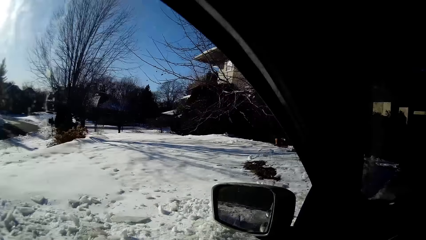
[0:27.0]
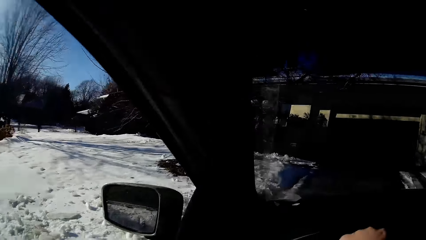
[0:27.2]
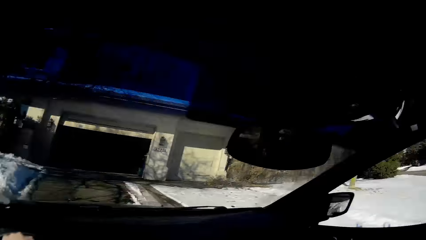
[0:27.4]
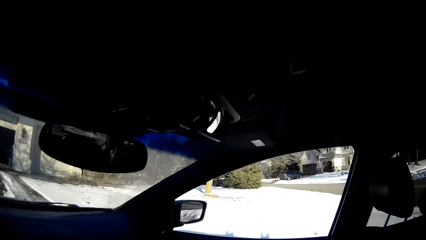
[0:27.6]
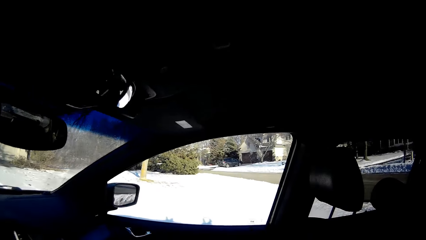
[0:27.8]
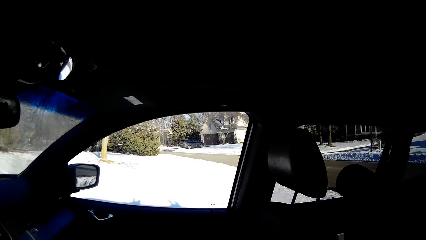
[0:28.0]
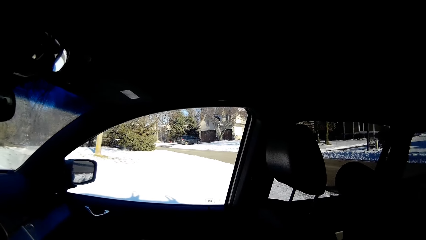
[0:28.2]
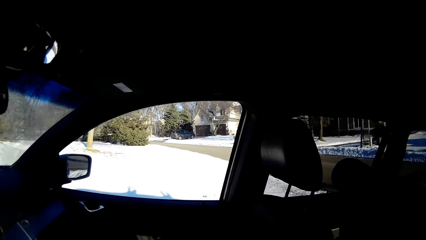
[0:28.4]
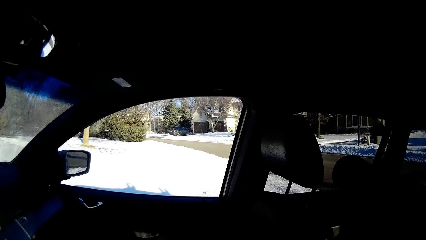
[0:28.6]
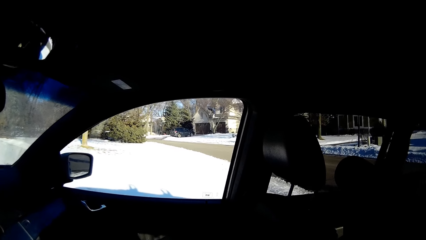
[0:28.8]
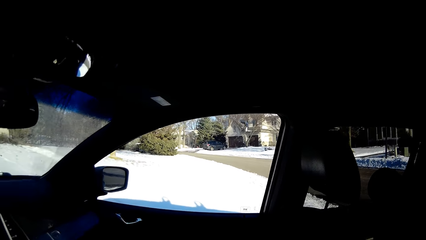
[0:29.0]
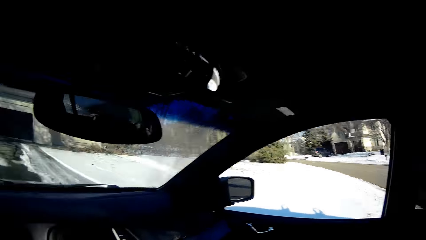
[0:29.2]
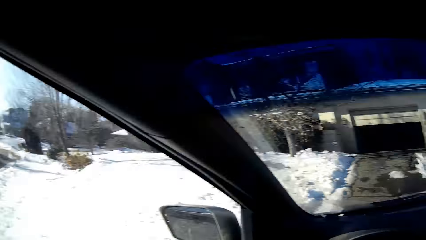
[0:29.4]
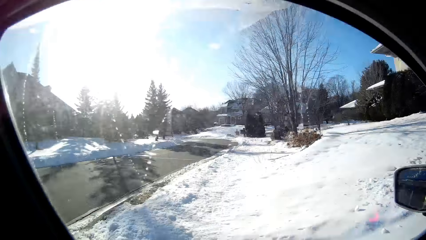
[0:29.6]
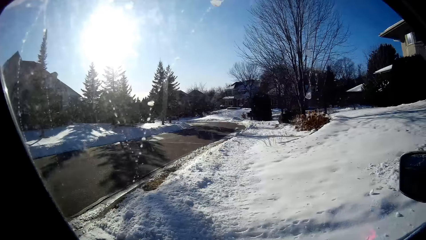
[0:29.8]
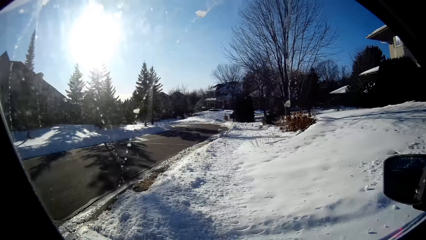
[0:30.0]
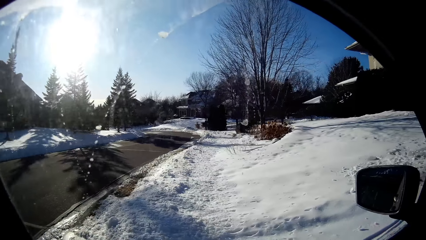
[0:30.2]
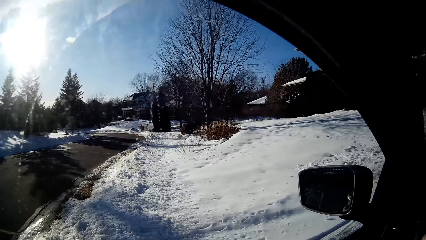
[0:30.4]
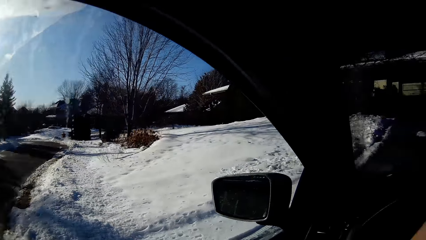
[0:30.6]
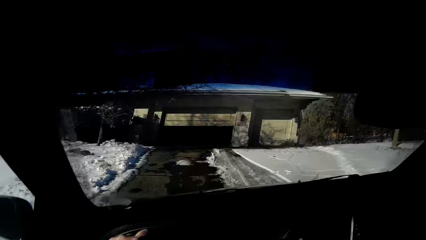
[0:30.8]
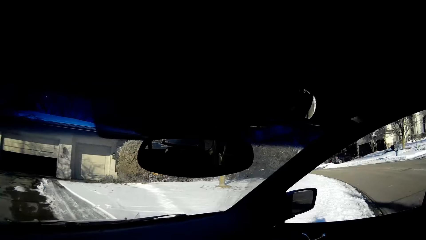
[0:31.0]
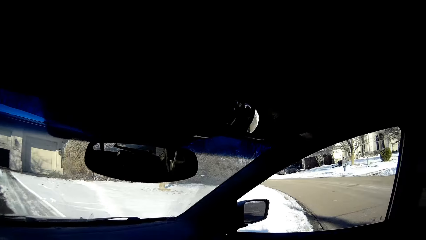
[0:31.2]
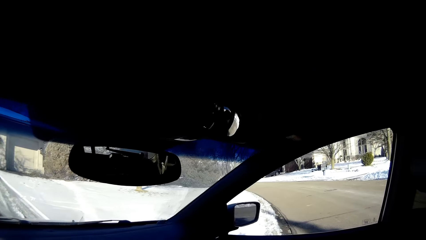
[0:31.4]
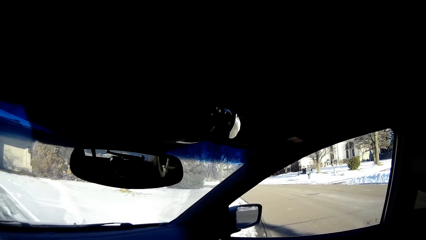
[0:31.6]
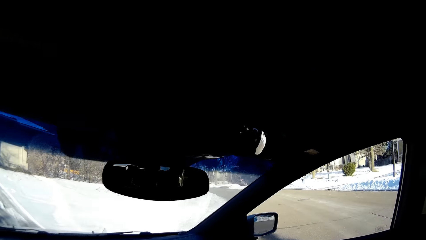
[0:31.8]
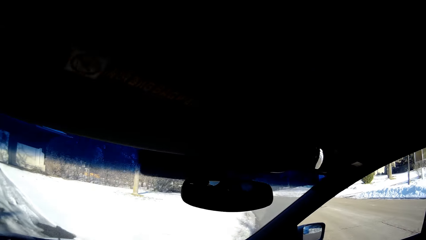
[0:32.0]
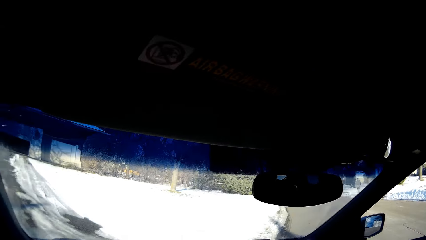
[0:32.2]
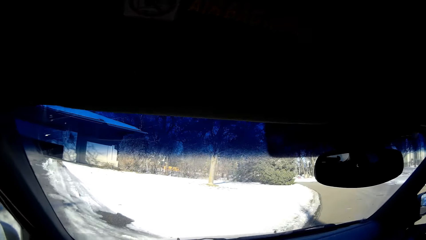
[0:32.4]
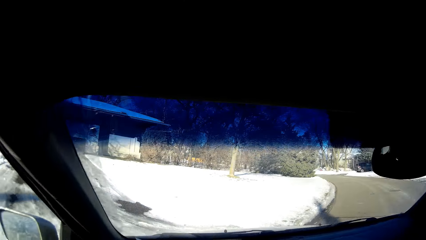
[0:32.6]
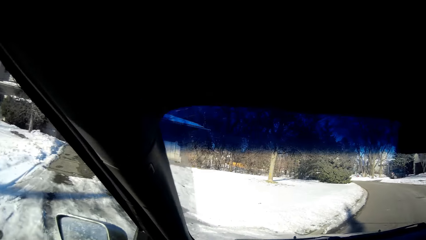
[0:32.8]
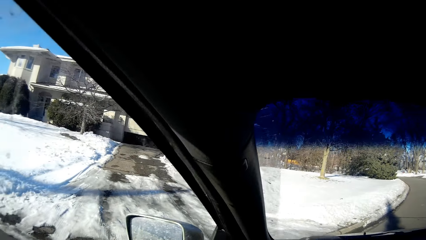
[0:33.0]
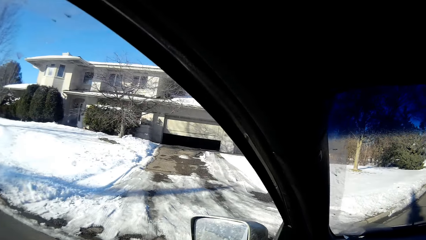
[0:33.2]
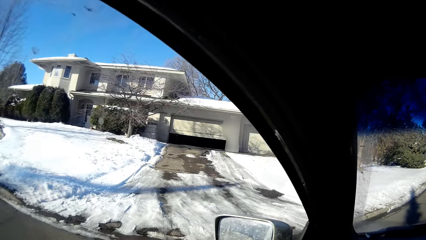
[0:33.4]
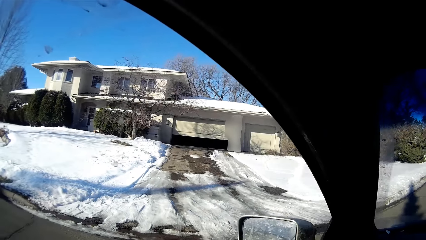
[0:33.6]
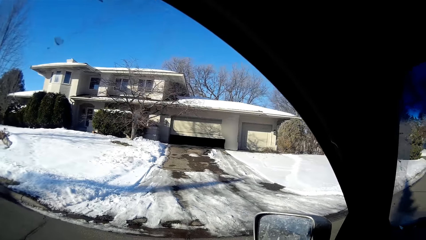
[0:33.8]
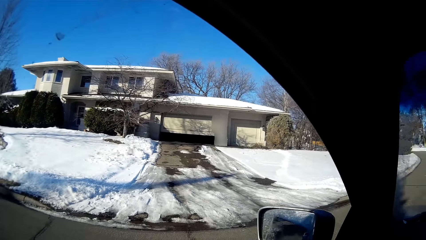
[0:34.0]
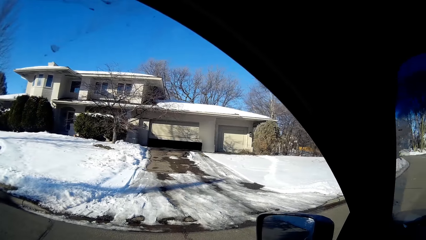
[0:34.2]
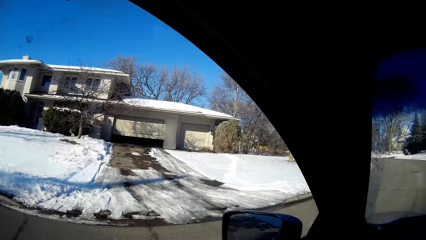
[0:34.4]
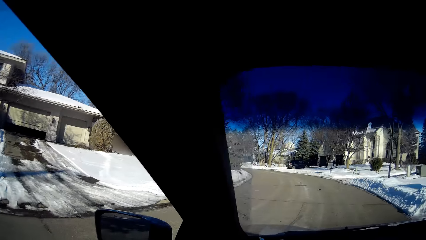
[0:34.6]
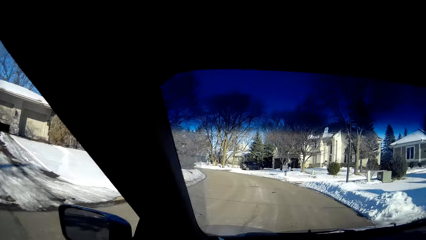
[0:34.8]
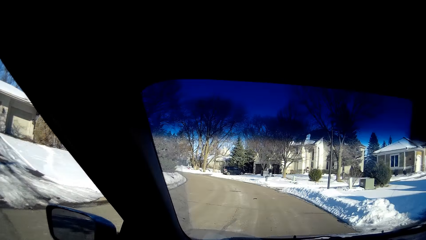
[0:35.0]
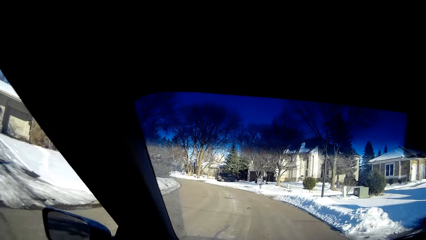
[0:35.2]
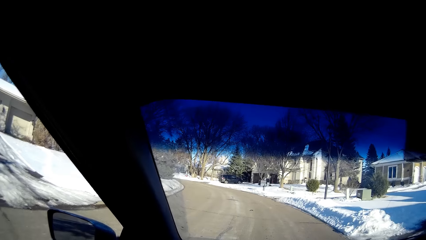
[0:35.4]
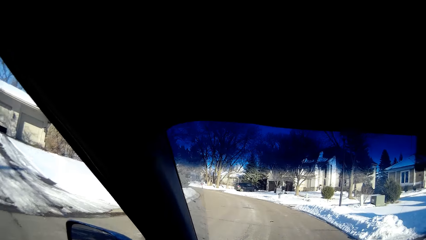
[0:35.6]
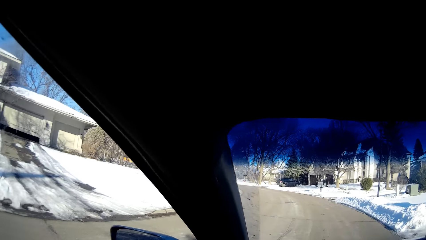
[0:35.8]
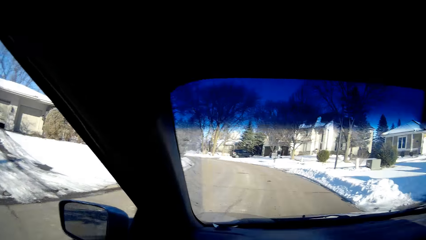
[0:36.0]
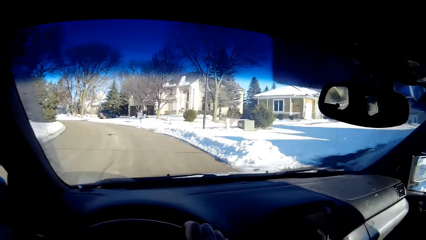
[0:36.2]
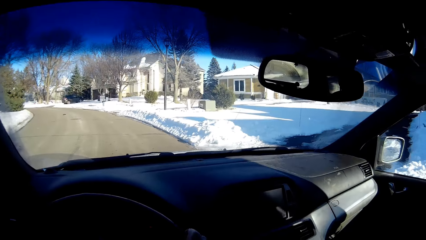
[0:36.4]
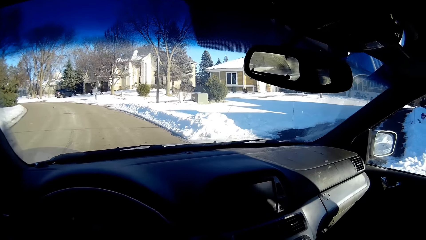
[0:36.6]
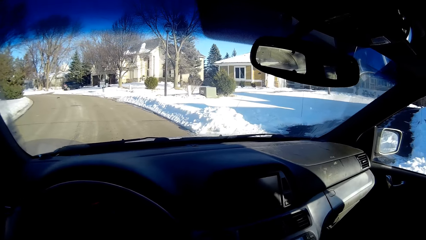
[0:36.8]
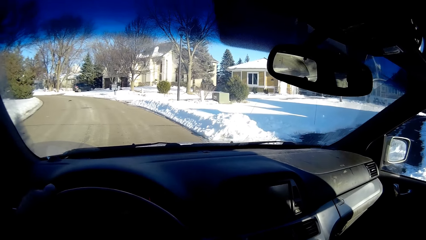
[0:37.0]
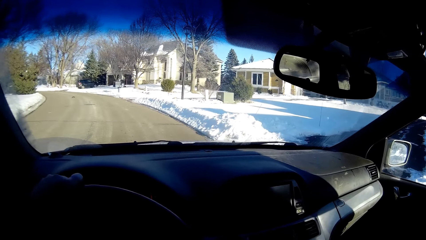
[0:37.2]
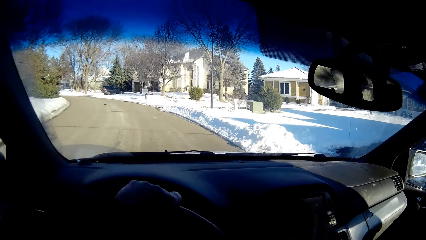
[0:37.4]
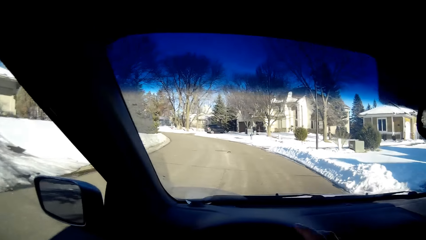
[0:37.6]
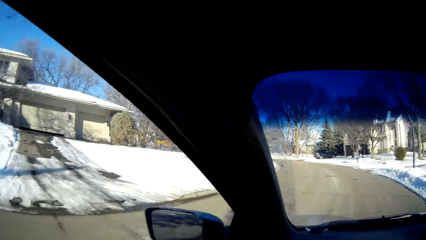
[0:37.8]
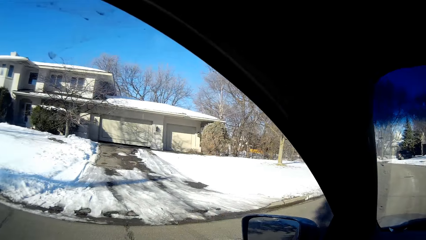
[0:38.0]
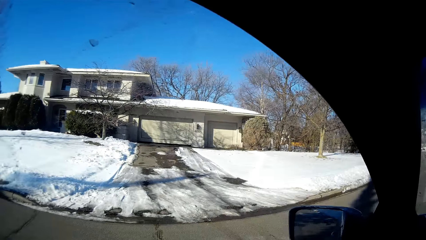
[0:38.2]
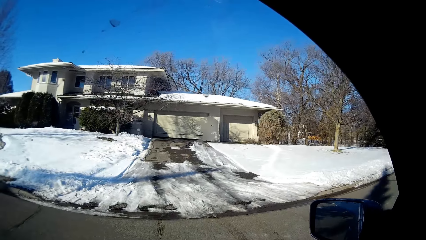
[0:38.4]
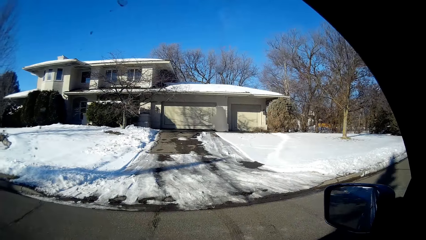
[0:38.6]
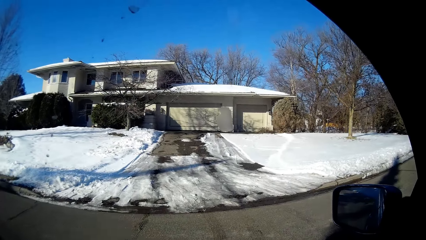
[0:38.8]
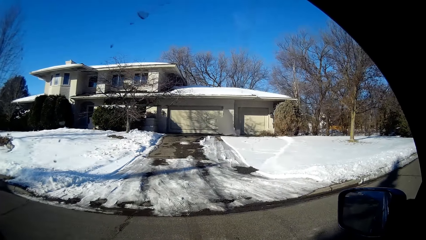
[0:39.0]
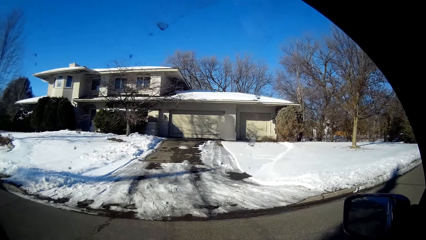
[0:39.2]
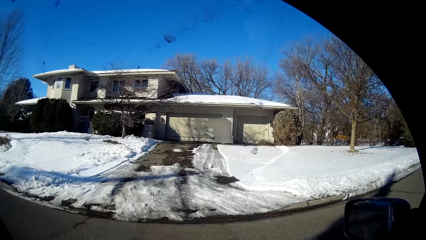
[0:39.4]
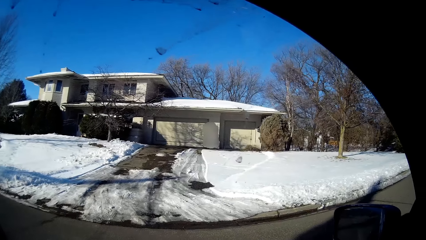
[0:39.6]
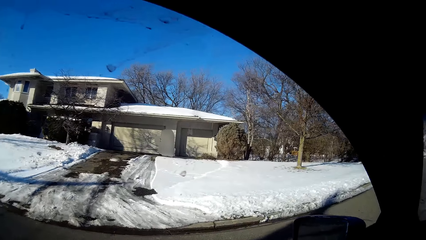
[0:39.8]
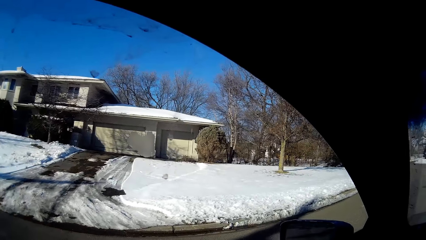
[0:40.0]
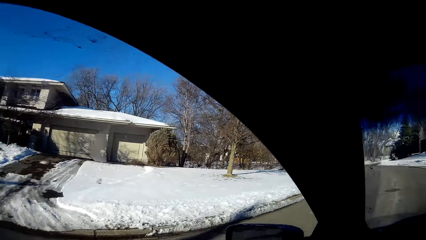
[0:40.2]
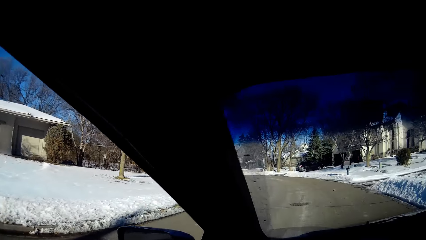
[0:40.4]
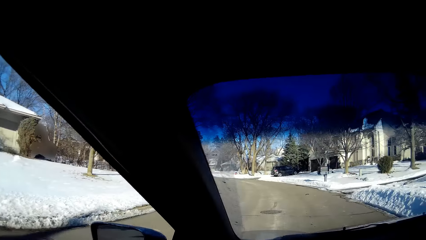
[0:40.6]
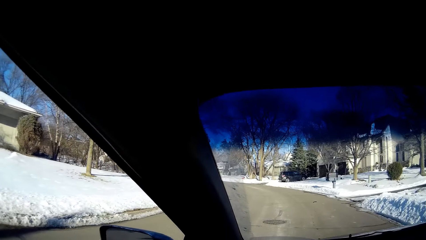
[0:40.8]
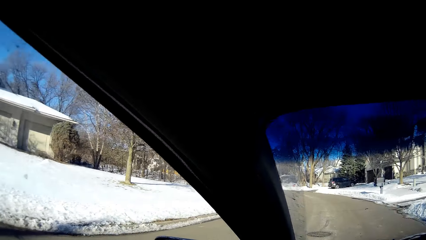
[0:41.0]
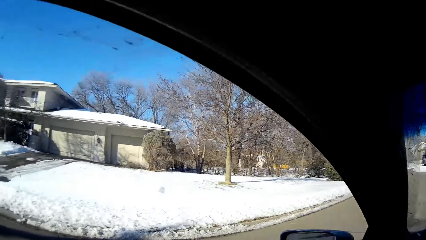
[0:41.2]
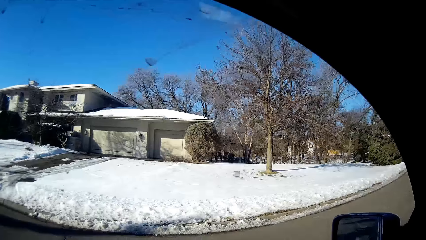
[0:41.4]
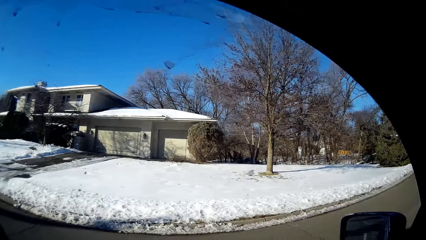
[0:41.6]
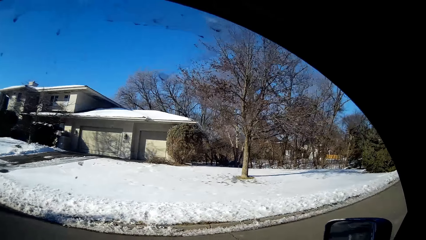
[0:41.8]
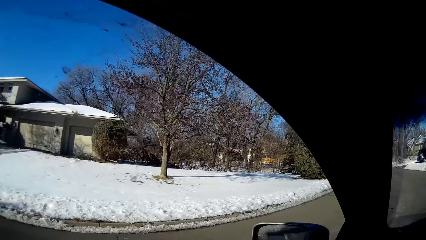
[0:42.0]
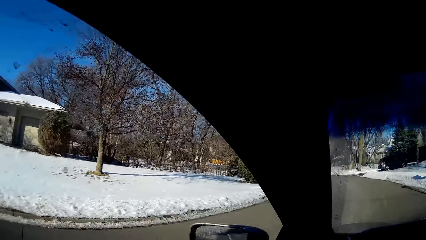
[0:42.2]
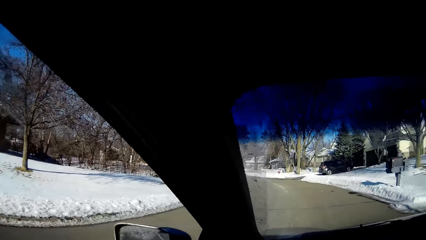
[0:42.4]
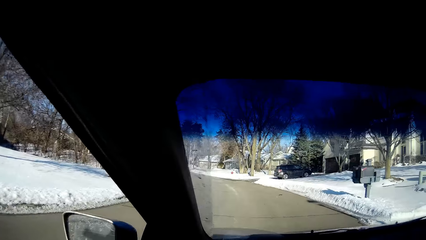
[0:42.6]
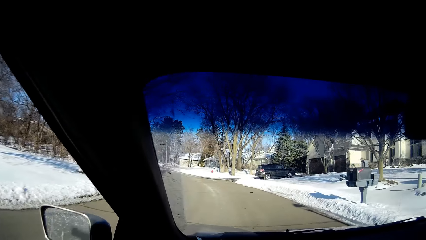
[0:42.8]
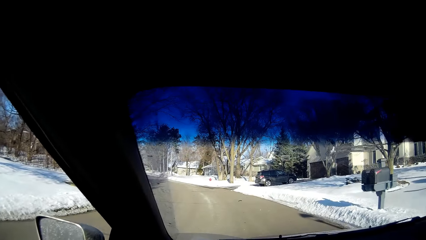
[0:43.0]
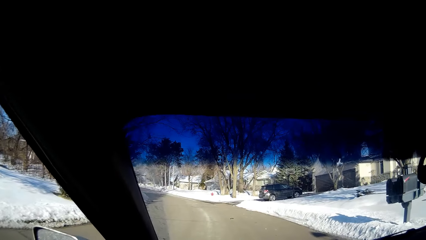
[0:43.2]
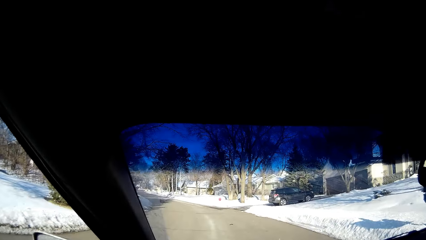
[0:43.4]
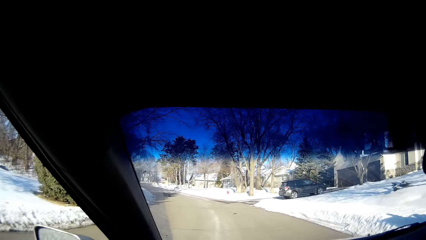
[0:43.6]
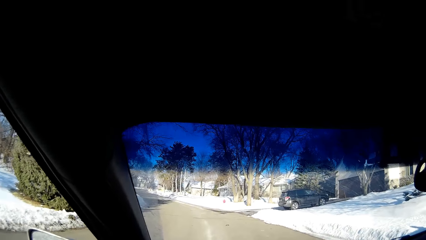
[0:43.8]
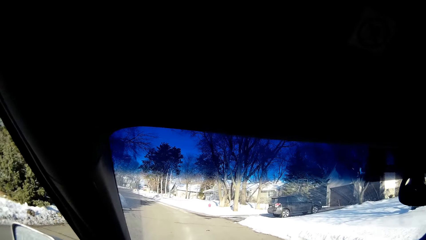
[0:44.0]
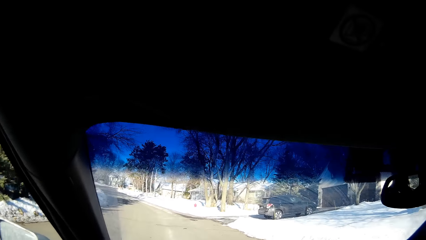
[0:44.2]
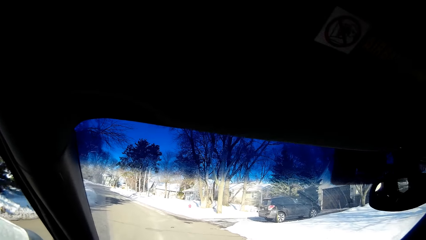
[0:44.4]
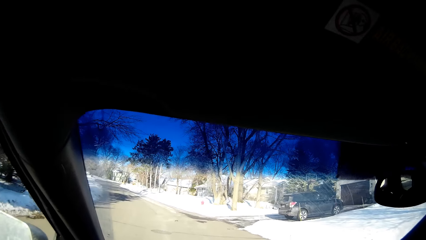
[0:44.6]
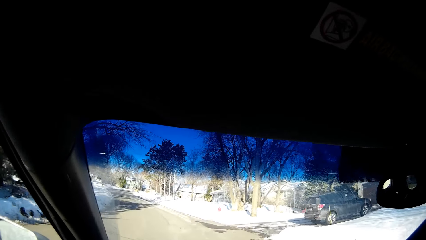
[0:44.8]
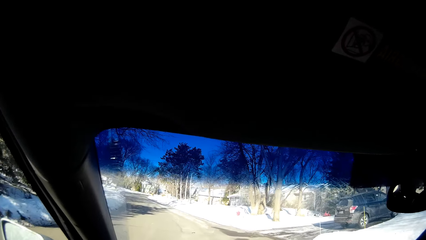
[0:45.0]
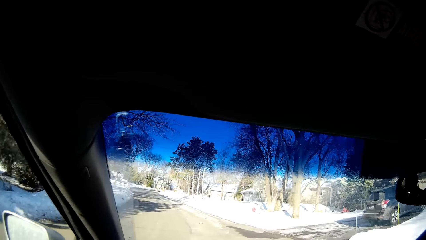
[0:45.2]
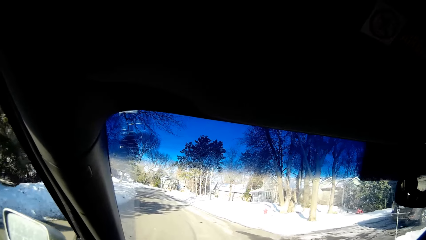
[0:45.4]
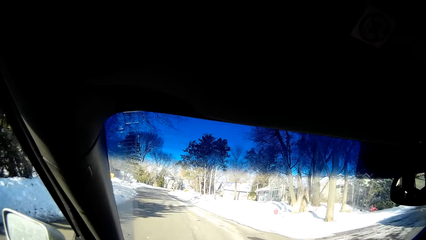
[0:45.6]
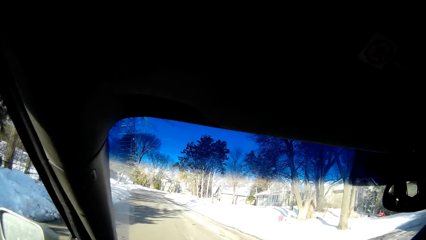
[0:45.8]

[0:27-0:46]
The camera wearer drives the car. They look around. They check the window. They drive the car on the road. They look around. They drive the car. They look around. They drive the car.
